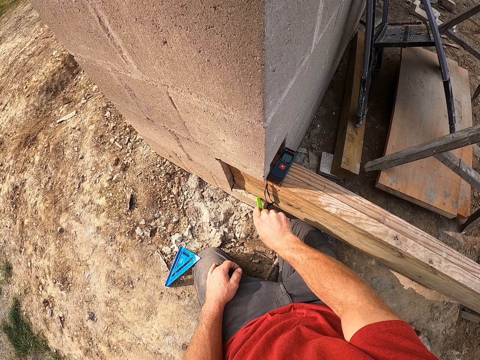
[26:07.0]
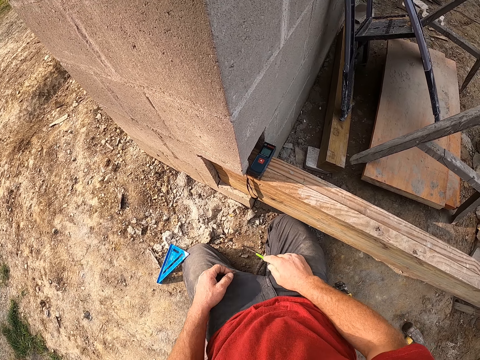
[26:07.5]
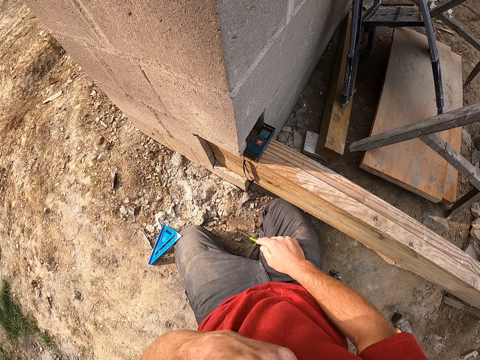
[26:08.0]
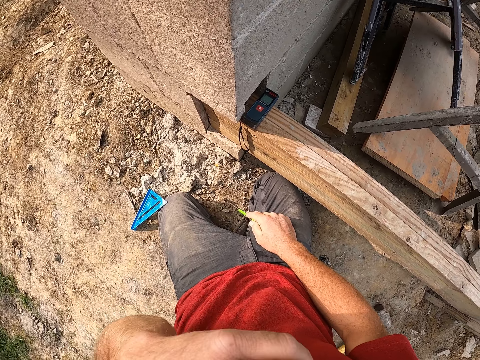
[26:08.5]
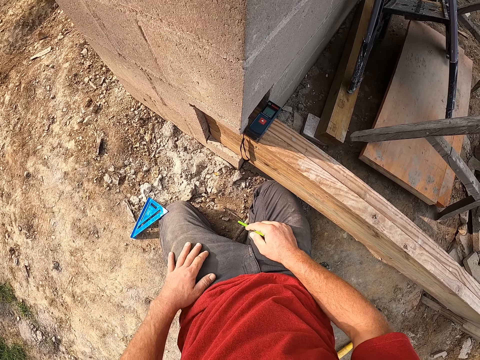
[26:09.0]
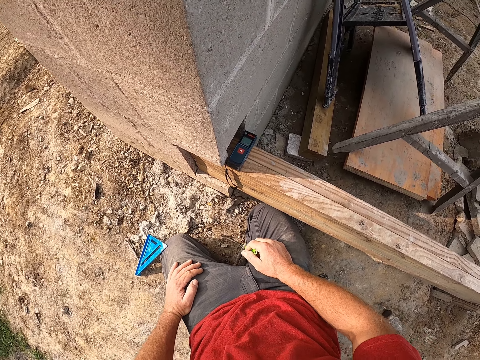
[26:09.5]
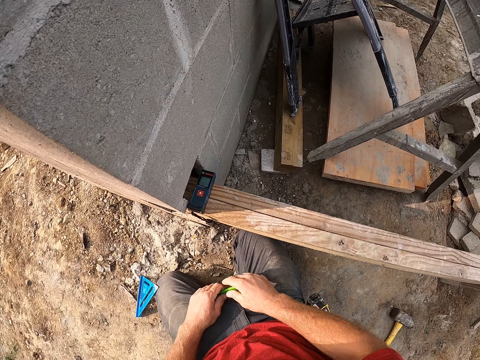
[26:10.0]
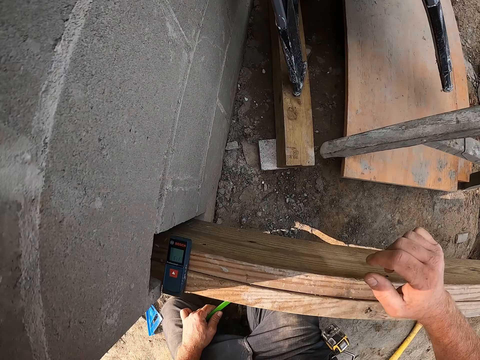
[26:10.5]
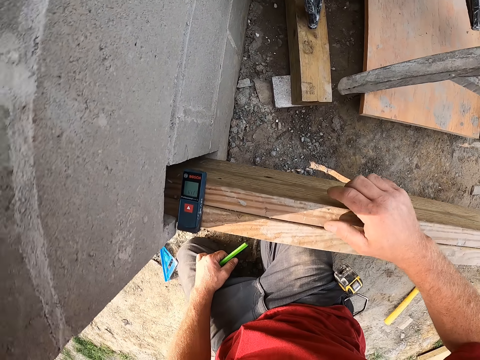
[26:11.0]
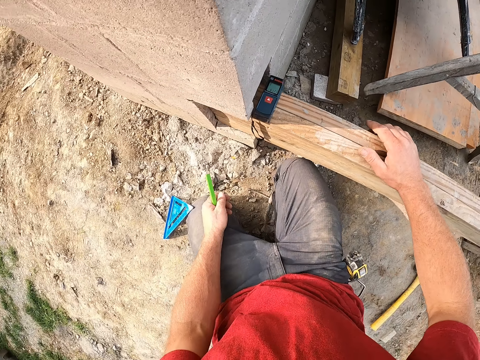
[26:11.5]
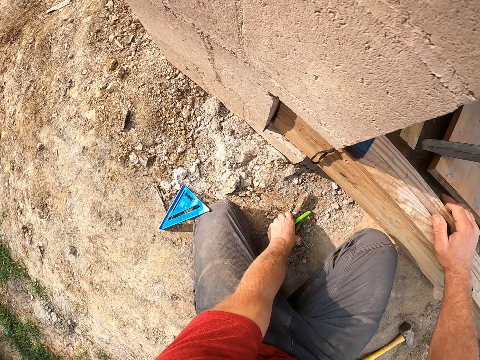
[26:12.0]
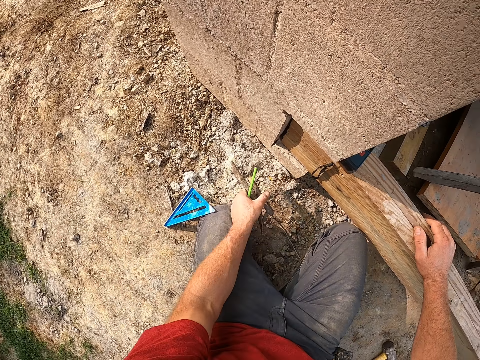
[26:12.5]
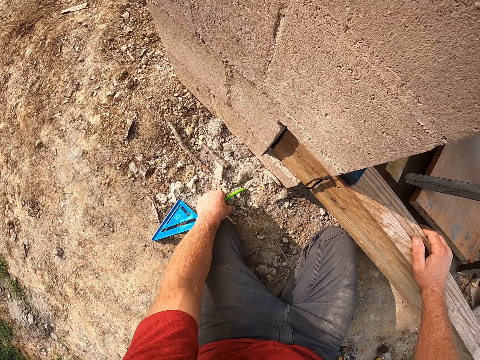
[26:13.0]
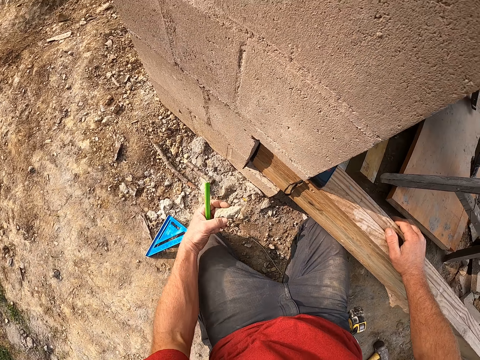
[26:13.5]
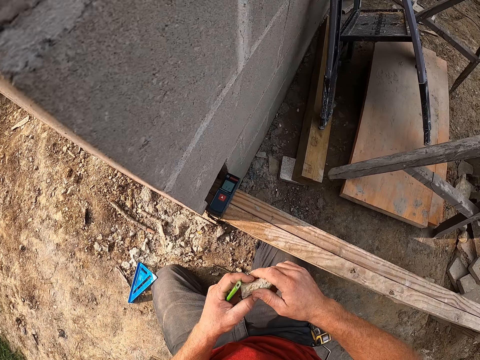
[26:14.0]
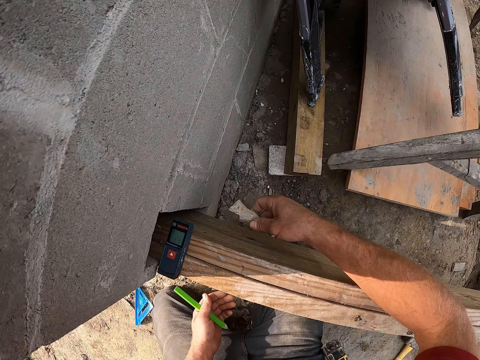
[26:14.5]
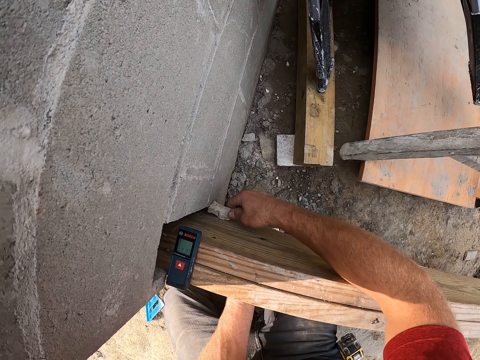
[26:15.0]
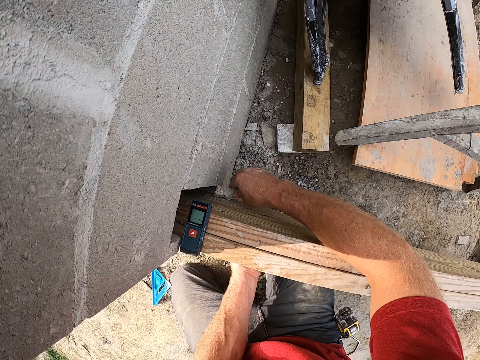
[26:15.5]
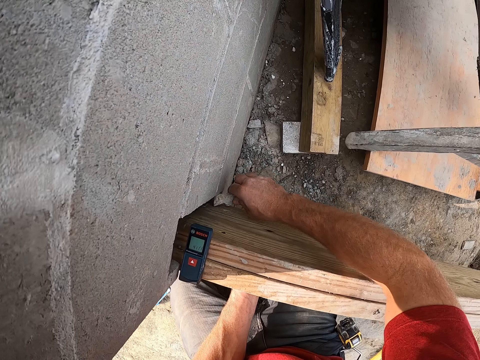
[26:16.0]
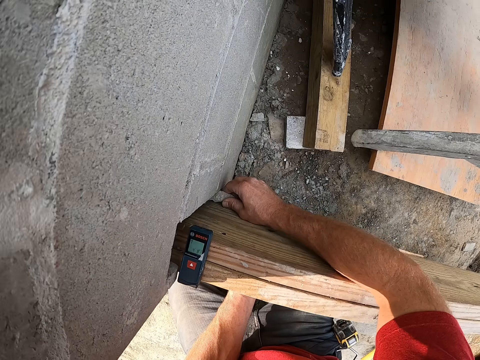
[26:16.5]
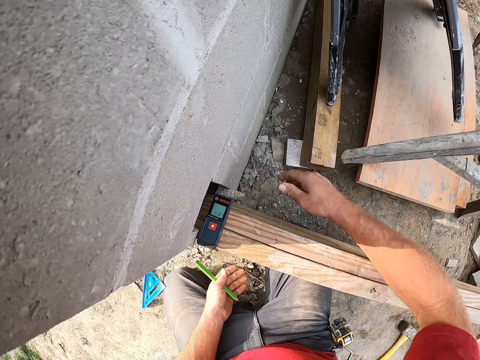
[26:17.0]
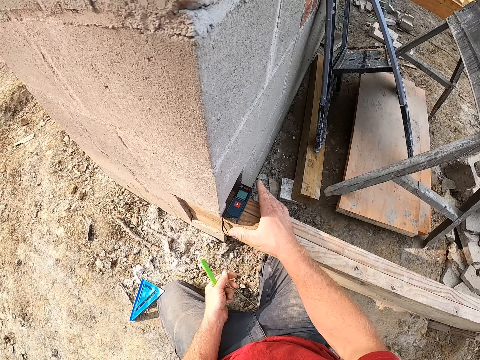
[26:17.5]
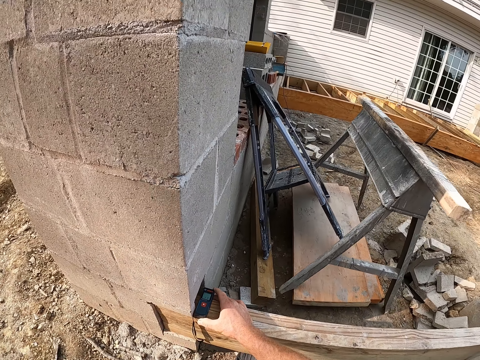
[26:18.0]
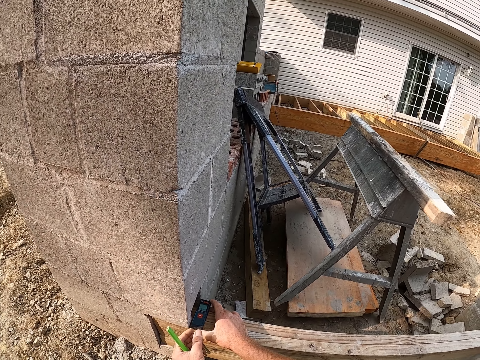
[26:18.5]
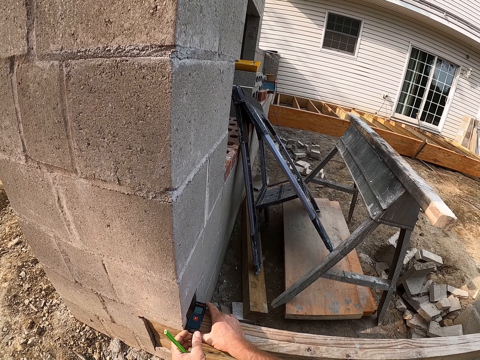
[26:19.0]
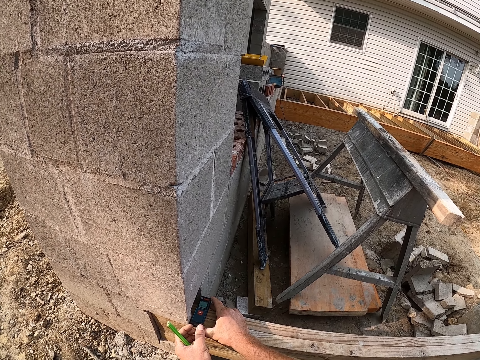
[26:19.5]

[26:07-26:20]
The camera wearer brushes his left hand against his nose. He holds the pencil marker with his left hand. He looks around the joint connection of the lumber and concrete brick. He places his right hand on the plank. He picks up a stick and throws down the stick. He picks up a piece of rock or stone. He holds the stone with his right hand. He fixes the stone in between the lumber and concrete brick. He holds the laser distance meter in position. He adjusts the laser measure.

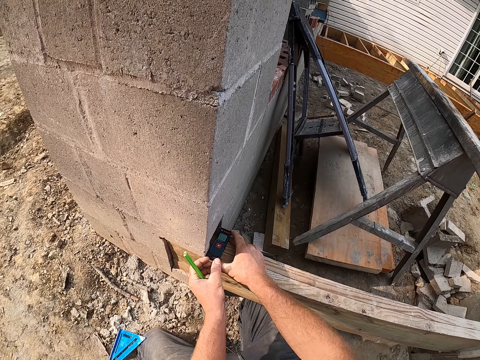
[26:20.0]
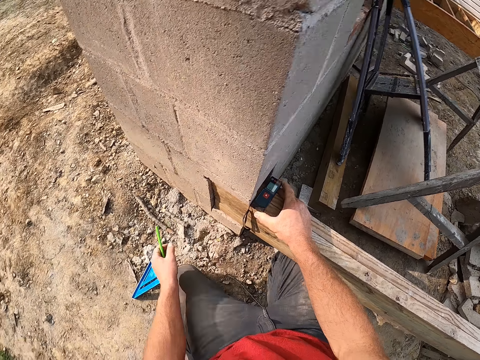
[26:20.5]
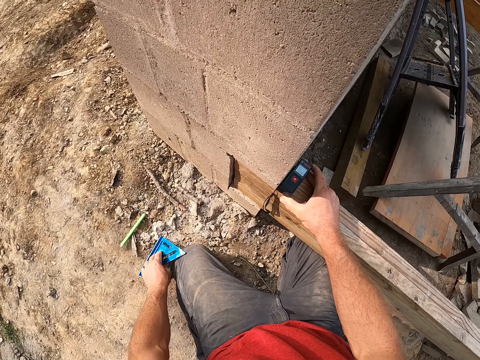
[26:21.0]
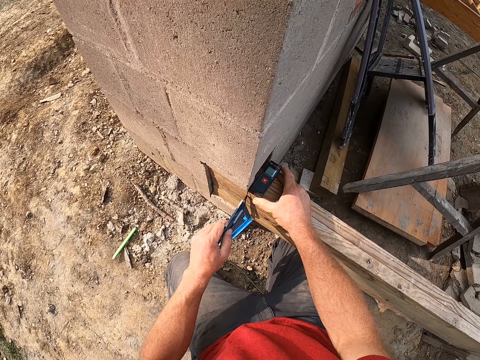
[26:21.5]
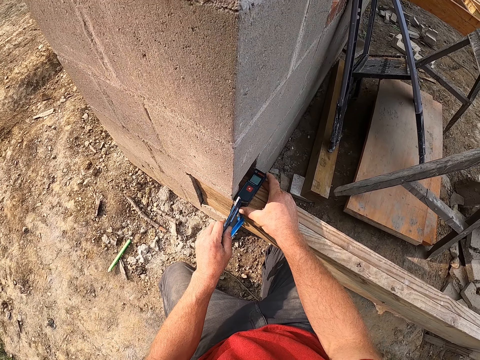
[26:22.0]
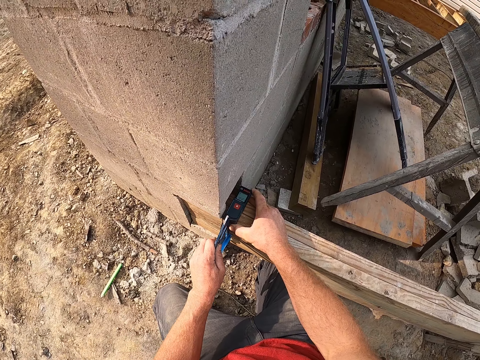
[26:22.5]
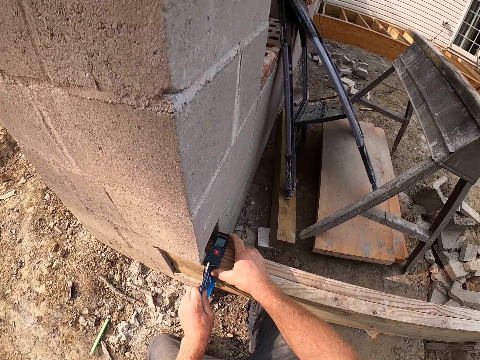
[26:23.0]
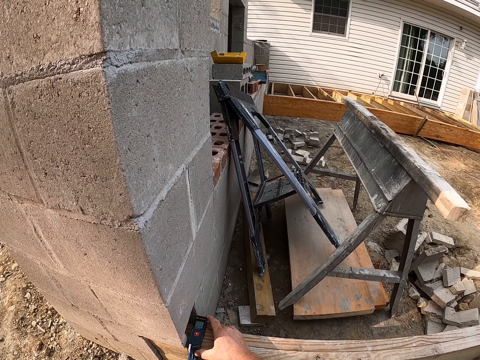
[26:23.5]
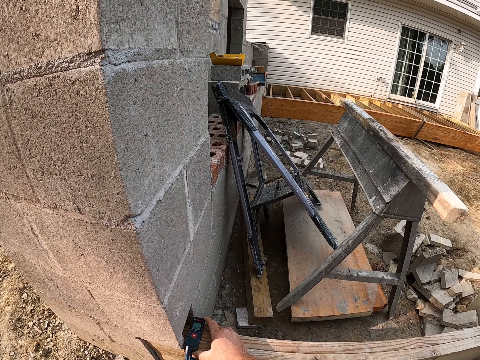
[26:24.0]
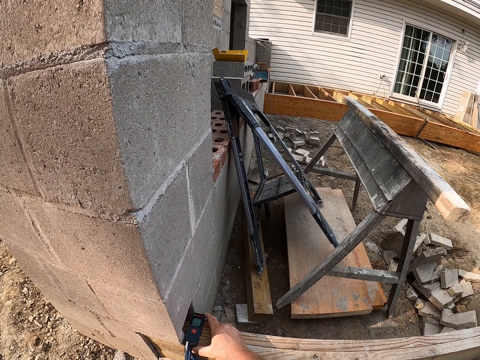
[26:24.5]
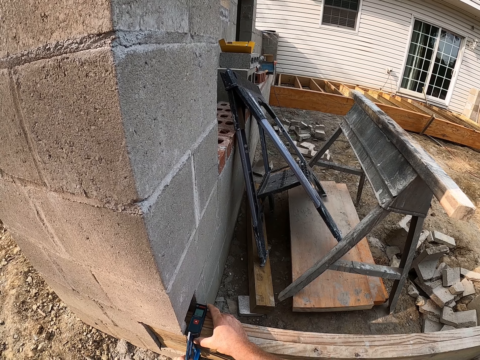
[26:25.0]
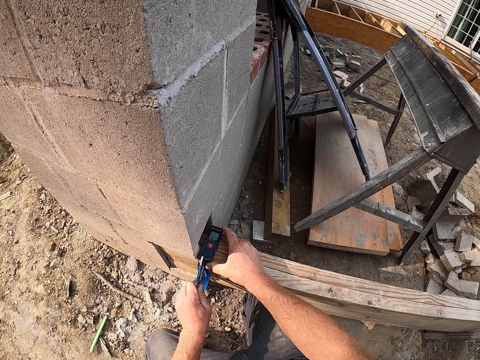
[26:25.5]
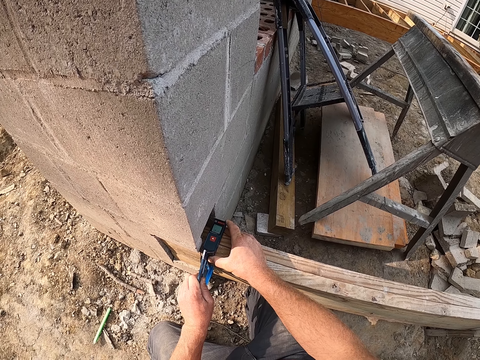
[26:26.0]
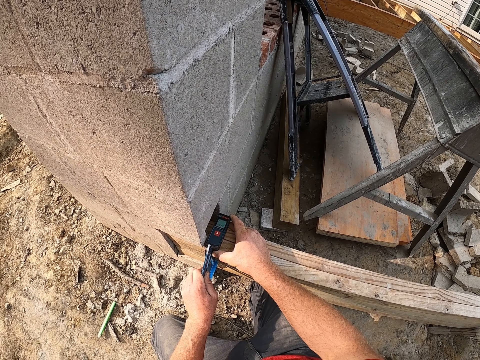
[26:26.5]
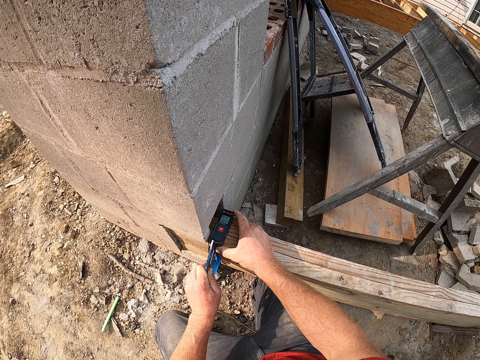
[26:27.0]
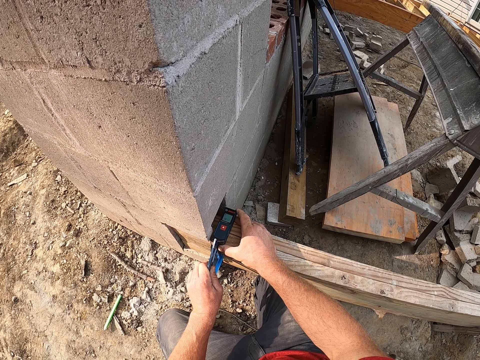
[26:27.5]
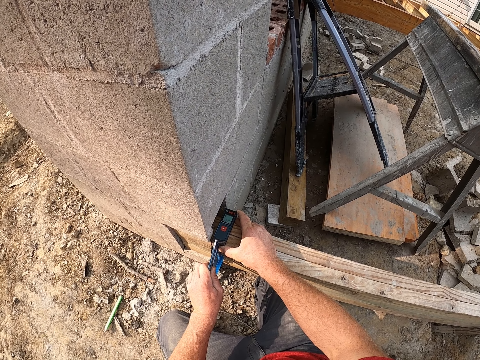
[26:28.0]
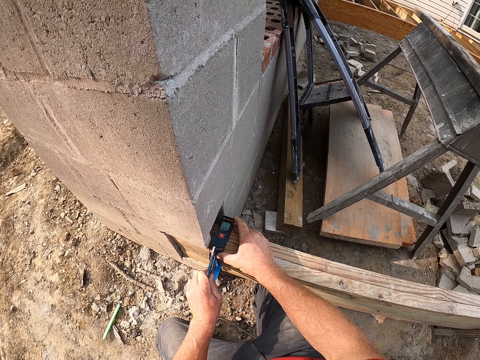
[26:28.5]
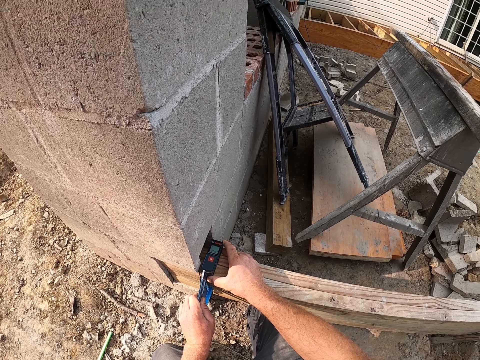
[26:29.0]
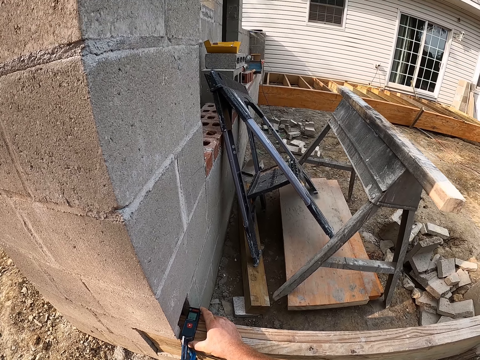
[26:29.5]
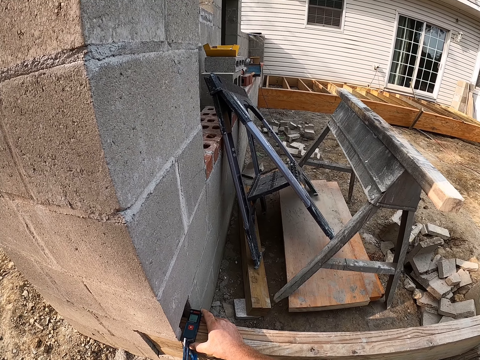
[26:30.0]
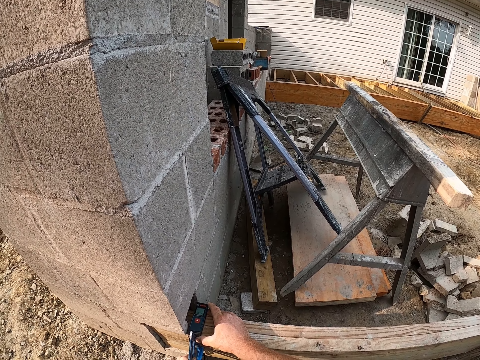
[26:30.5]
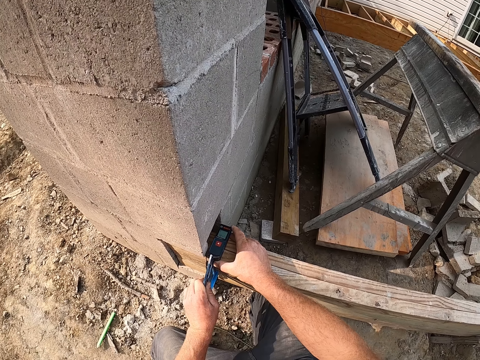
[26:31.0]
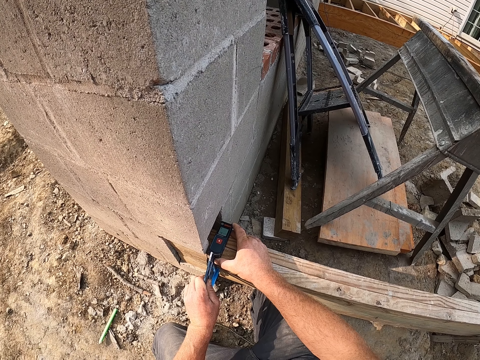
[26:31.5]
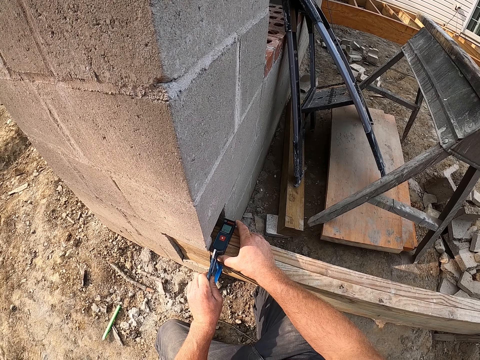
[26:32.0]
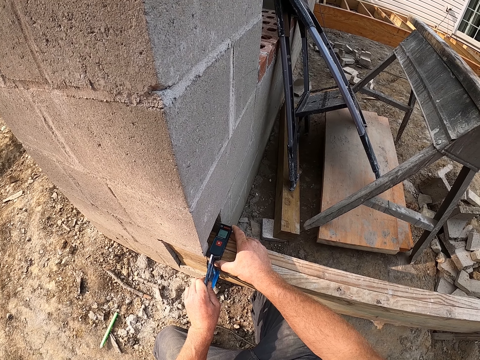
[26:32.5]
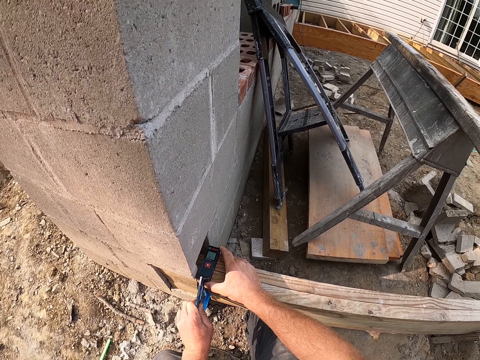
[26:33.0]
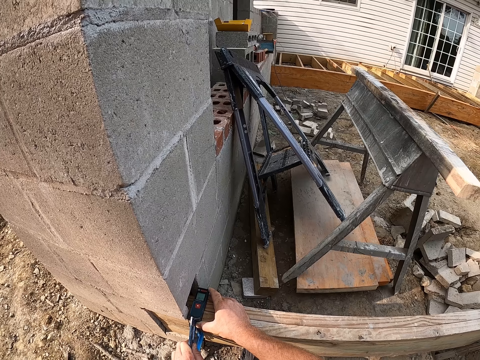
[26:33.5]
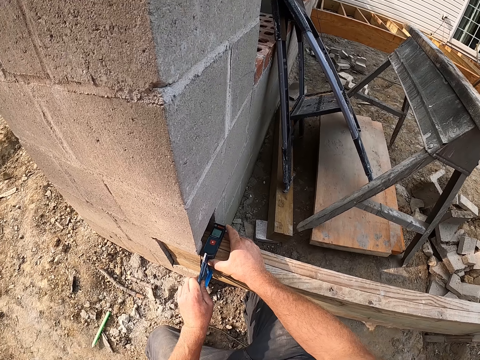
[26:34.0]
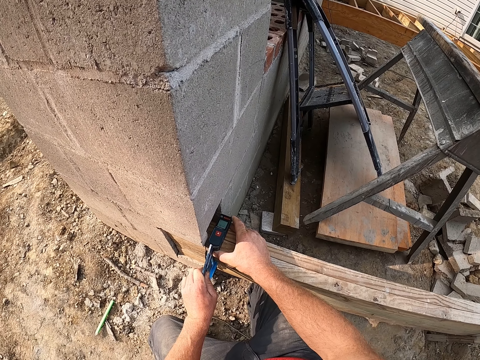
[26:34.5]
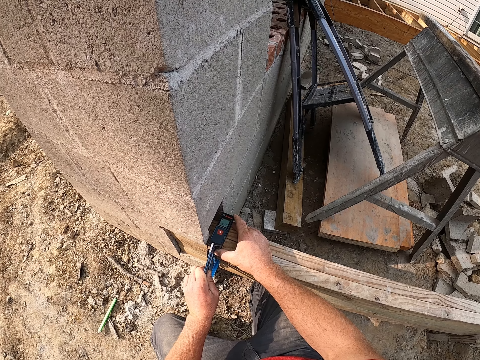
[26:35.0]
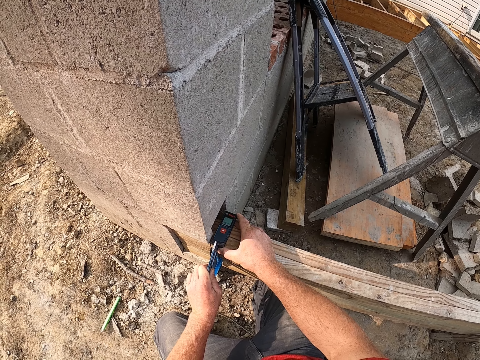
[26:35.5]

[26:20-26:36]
The camera wearer throws down the pencil marker. They pick up the speed square and place the speed square on the lumber. They take measurement of the plank.
